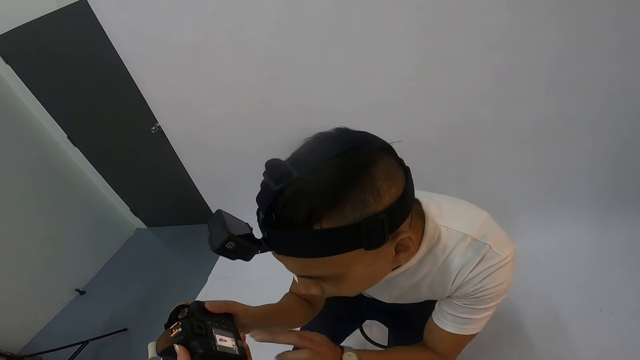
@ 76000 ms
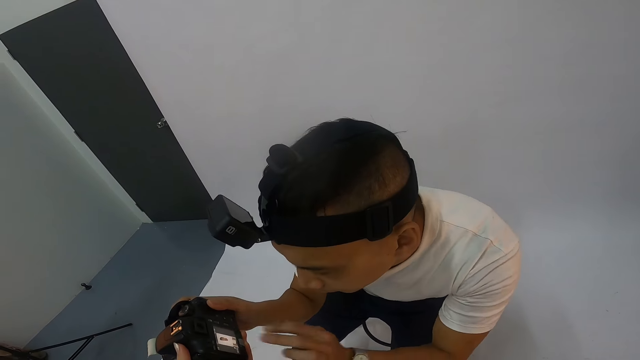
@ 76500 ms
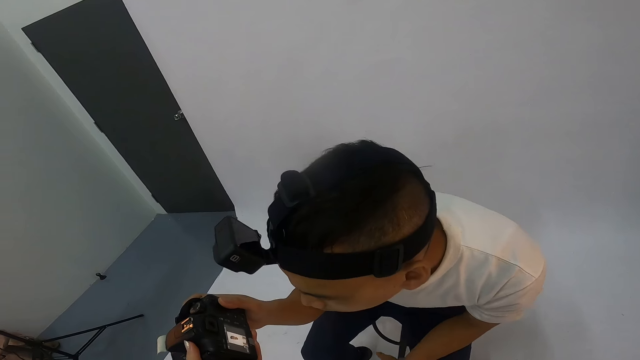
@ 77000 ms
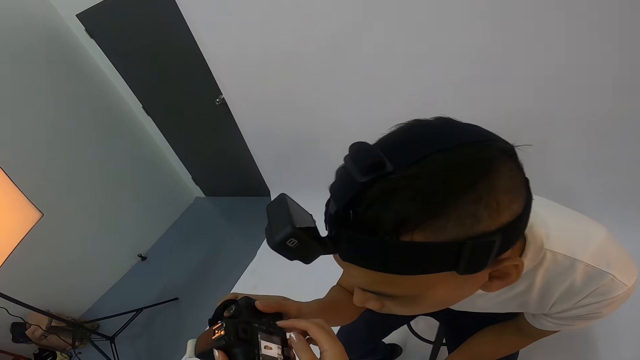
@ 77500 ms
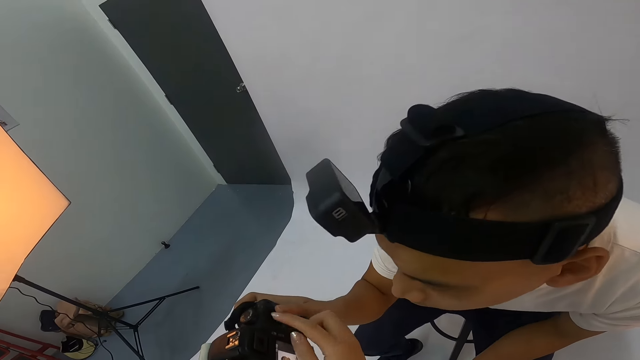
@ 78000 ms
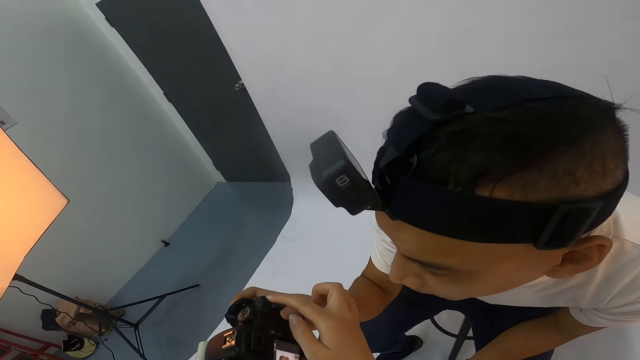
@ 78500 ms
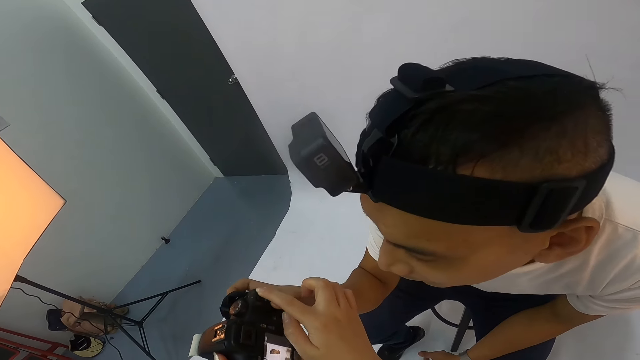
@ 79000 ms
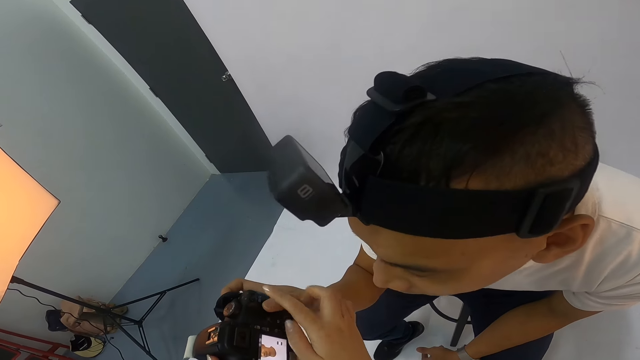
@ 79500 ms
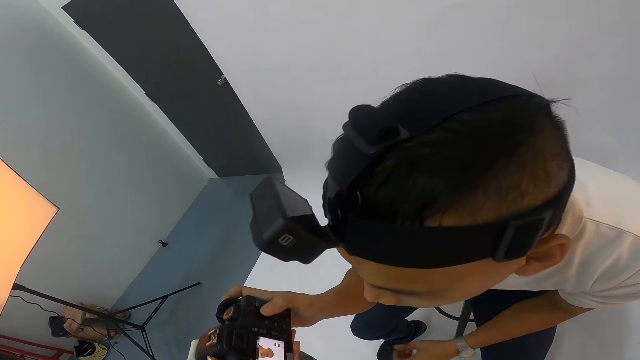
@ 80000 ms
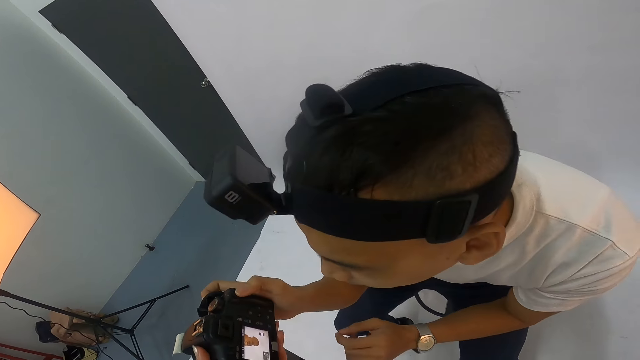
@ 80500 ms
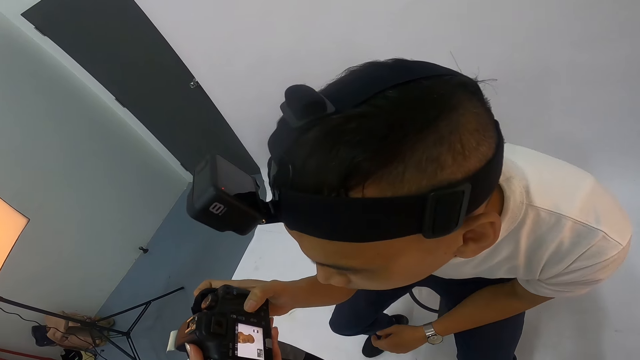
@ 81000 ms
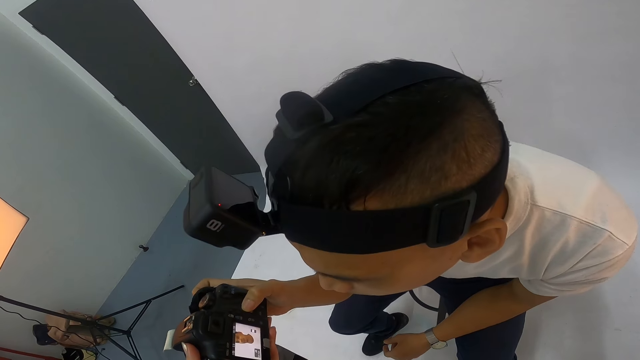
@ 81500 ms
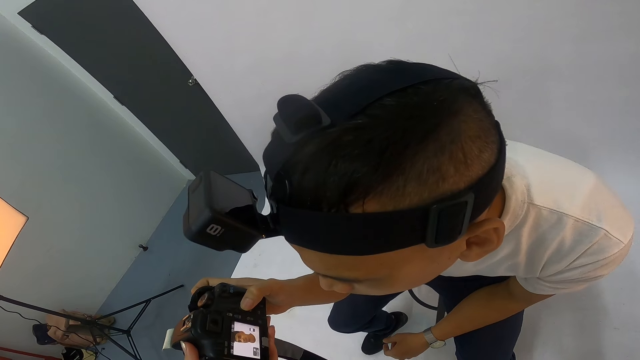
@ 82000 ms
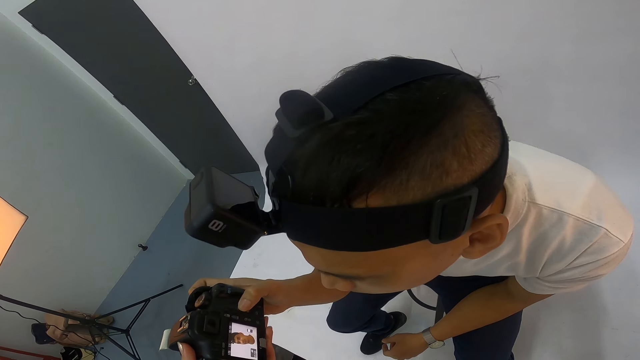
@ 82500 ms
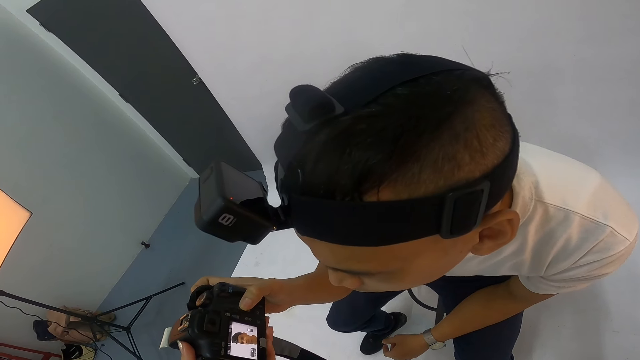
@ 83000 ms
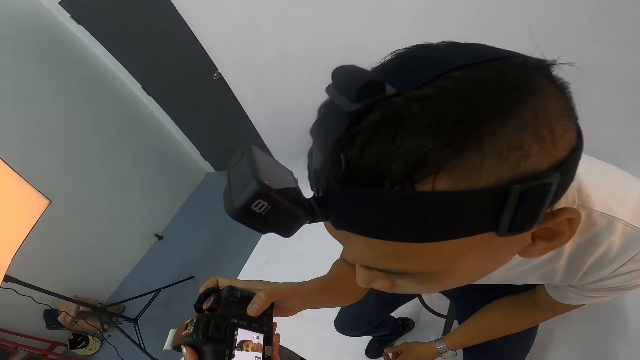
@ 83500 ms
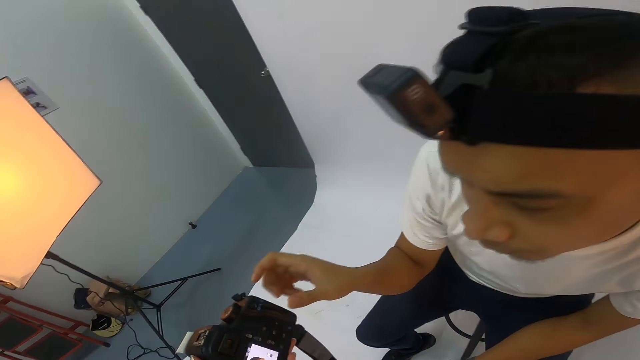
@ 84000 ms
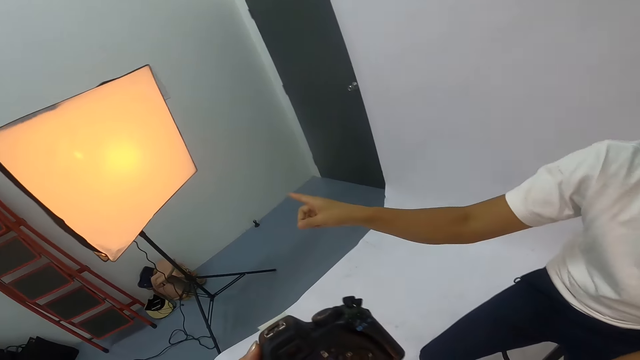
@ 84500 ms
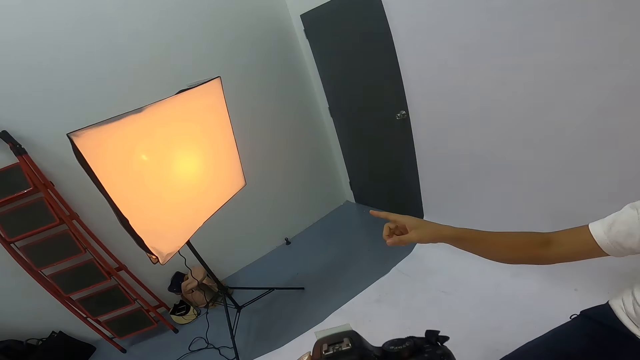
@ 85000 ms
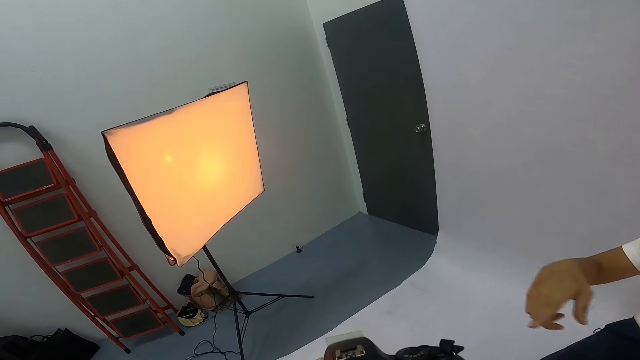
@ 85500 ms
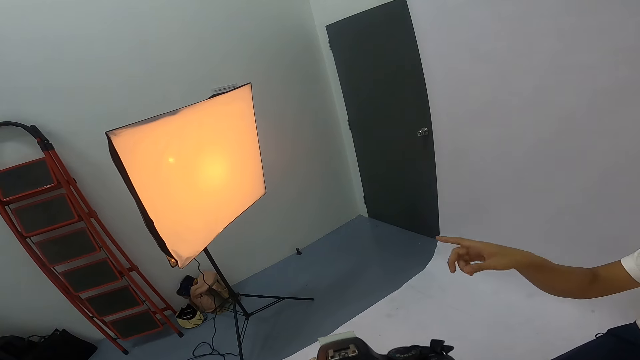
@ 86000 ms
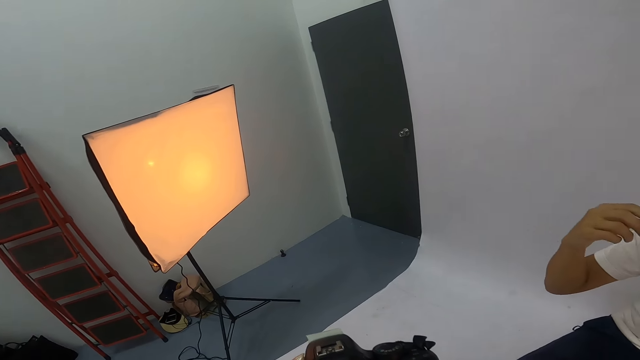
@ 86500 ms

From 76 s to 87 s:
A man touches the camera with his left hand. The camera wearer operates the camera. The man operates the camera and touches the camera. The camera wearer touches the camera. The man looks at the camera. The man talks and points to the right light.

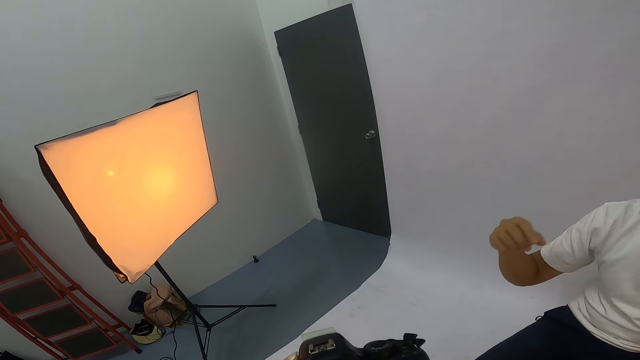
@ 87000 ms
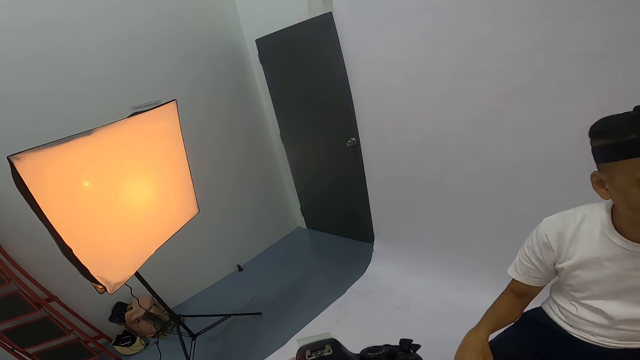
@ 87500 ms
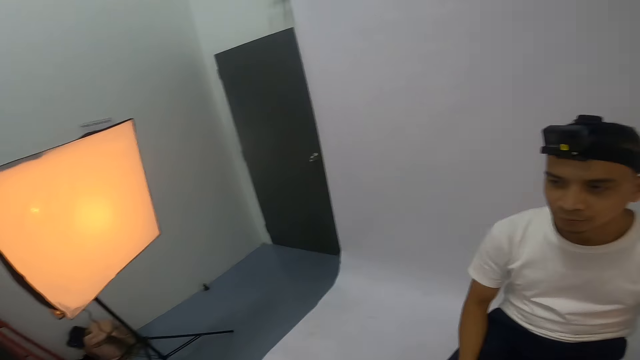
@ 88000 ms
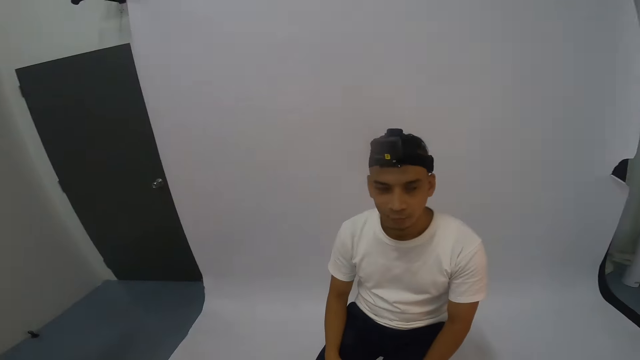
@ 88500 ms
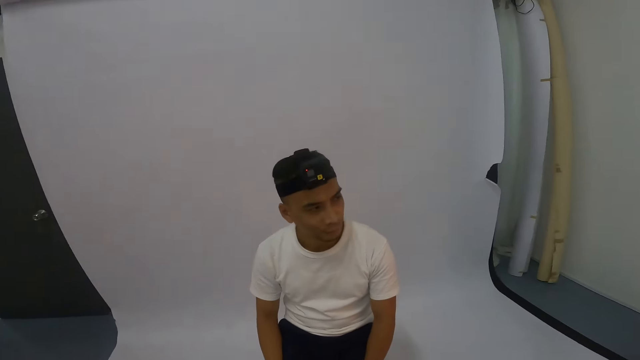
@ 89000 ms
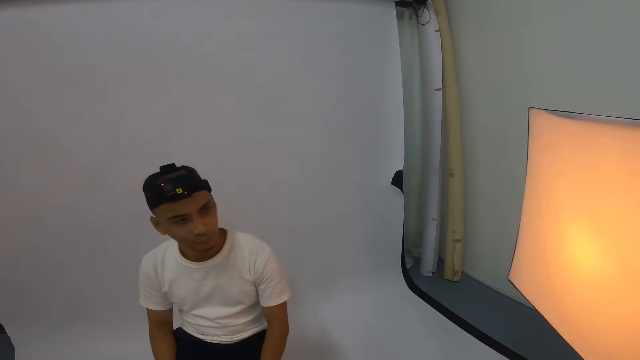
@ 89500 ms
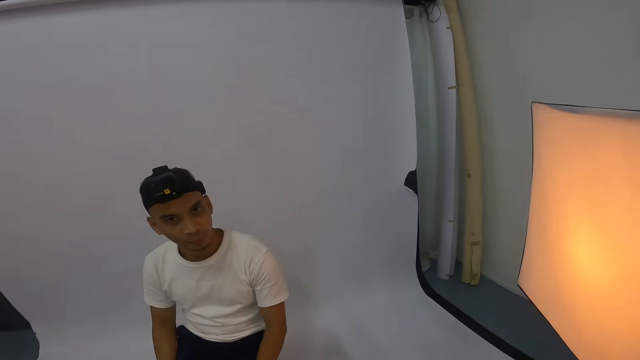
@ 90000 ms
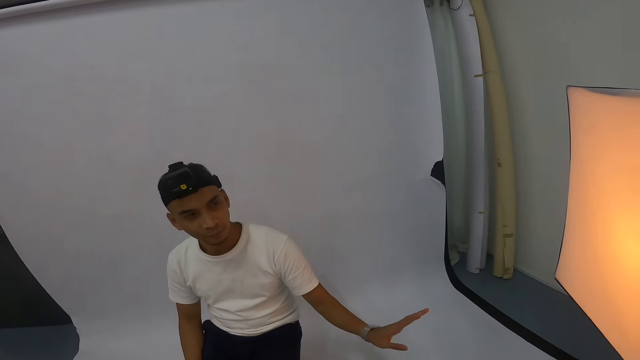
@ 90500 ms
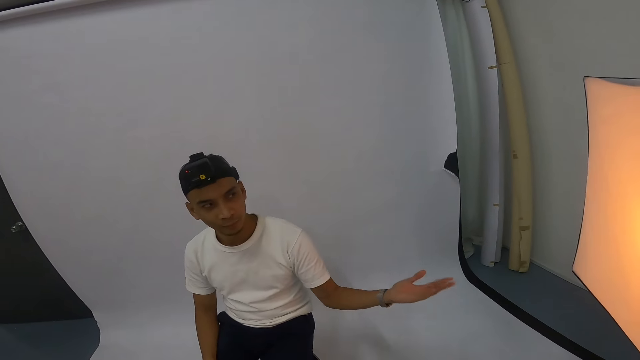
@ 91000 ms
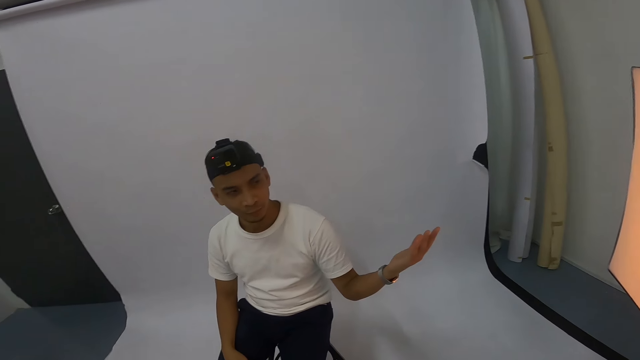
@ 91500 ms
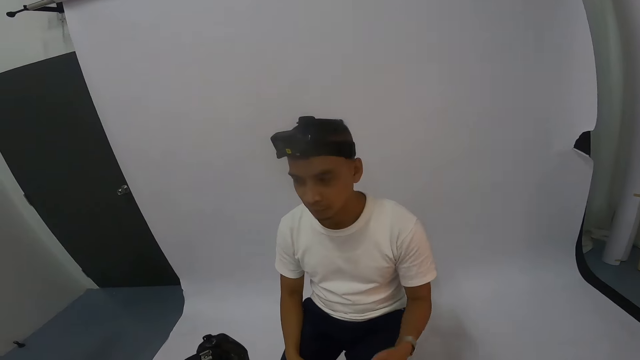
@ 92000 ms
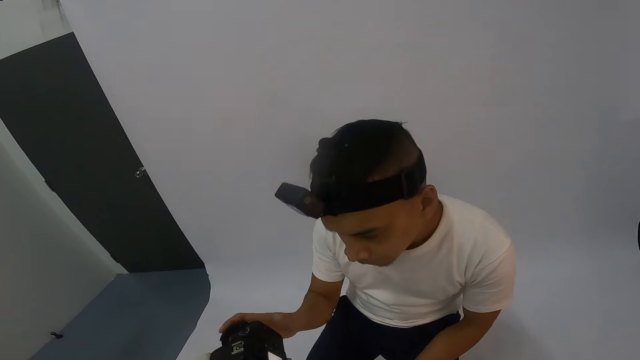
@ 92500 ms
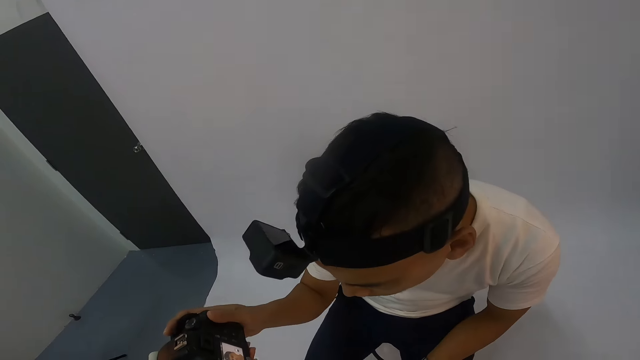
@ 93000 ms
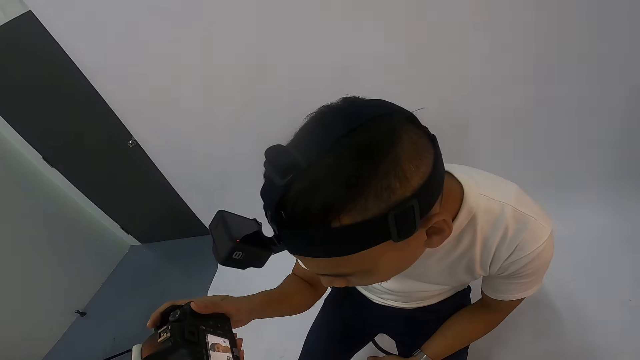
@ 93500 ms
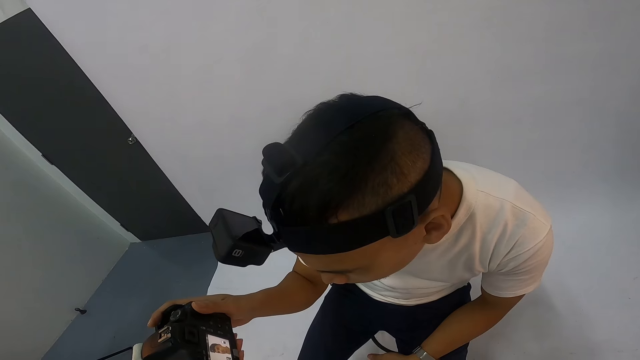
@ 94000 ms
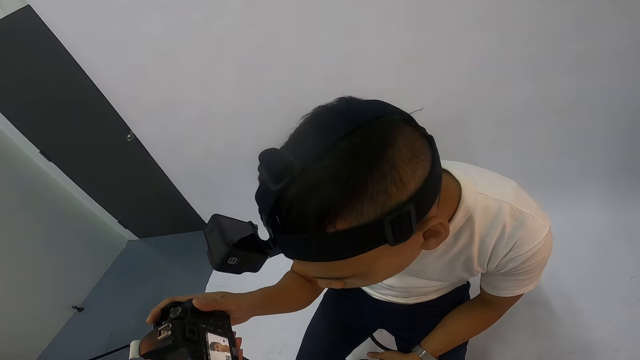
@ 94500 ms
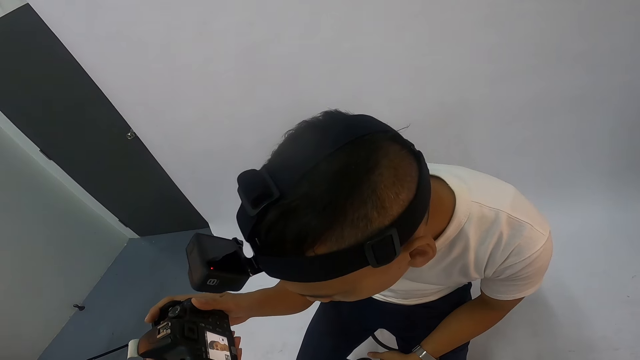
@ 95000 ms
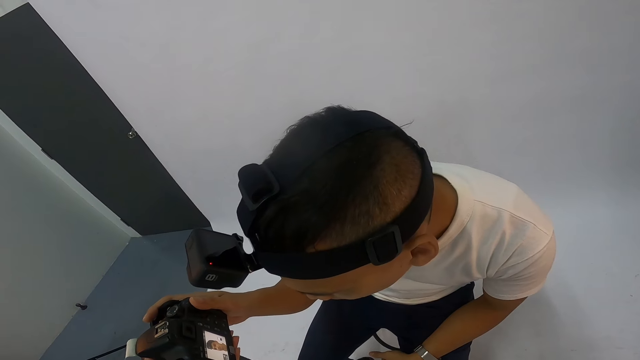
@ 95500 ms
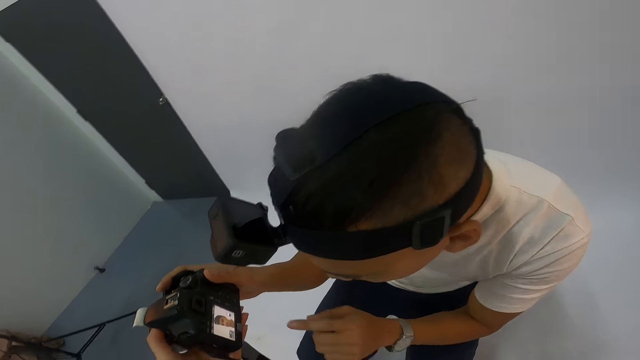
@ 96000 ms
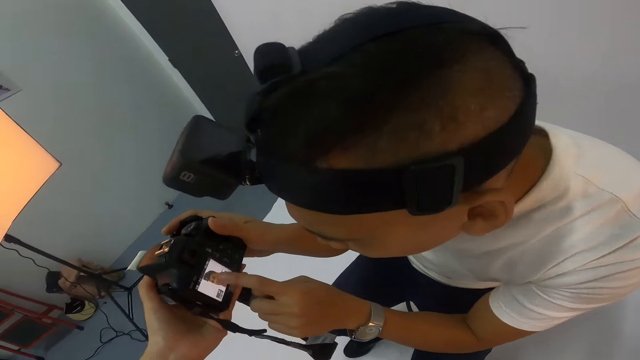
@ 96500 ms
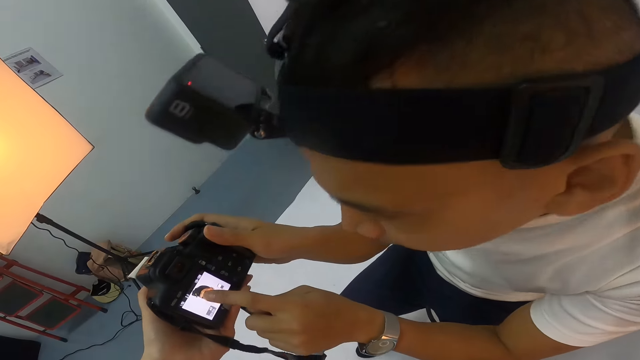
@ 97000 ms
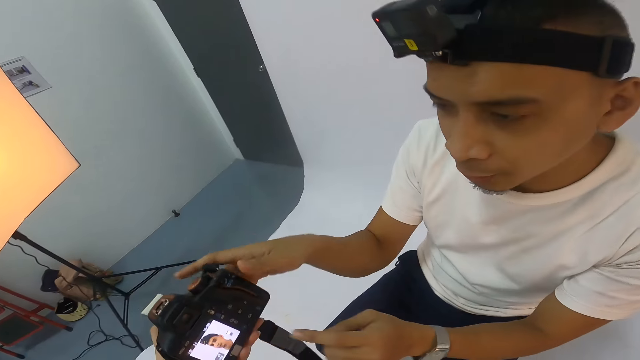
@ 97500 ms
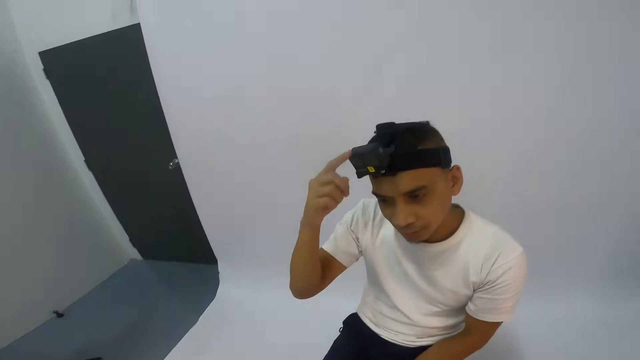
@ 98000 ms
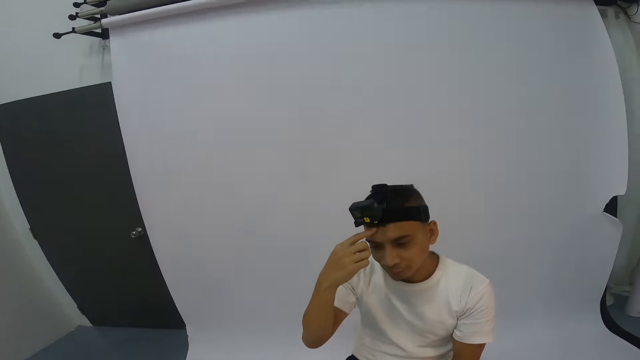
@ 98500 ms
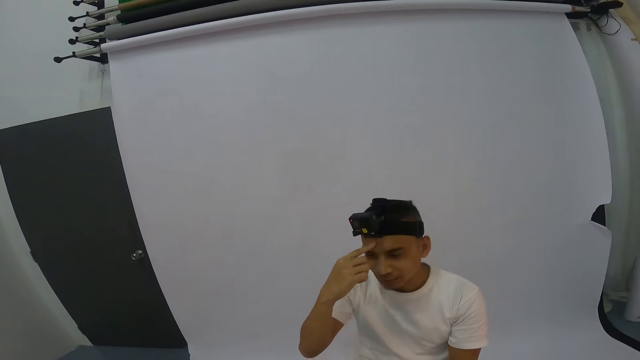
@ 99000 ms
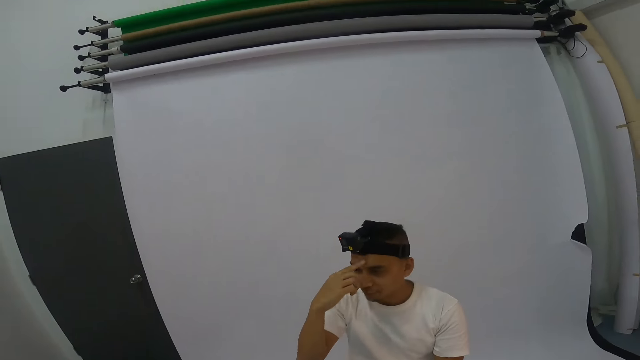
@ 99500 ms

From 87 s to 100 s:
The camera wearer talks. A man looks at the left light. The man gestures at the camera wearer, holds the camera, looks at the camera, touches the camera with his left index finger, points at his head, points at his forehead and touches his forehead.
